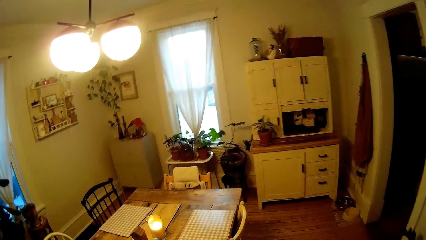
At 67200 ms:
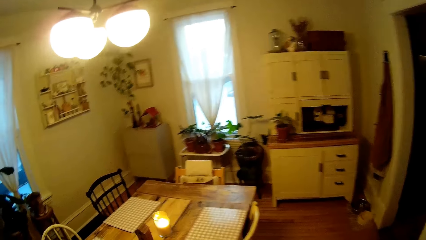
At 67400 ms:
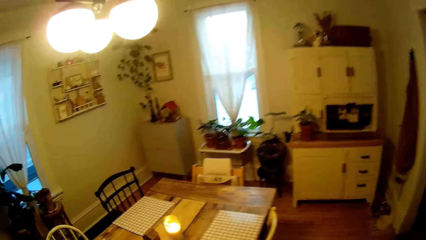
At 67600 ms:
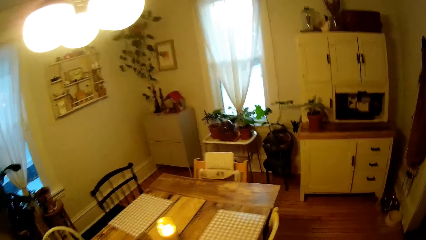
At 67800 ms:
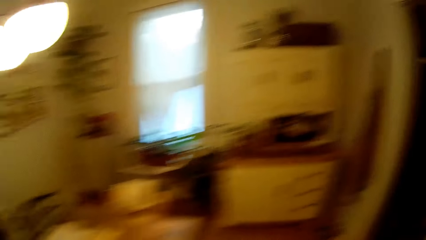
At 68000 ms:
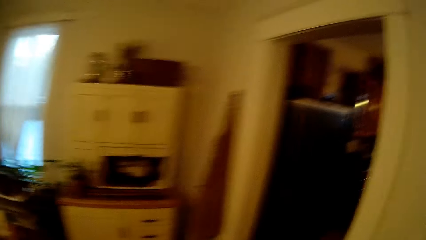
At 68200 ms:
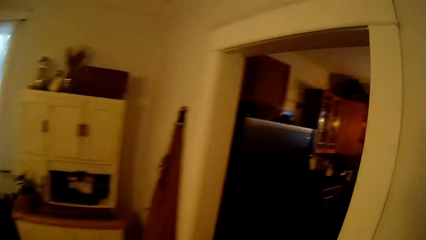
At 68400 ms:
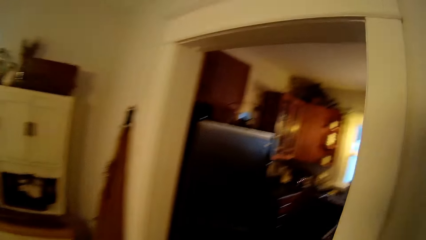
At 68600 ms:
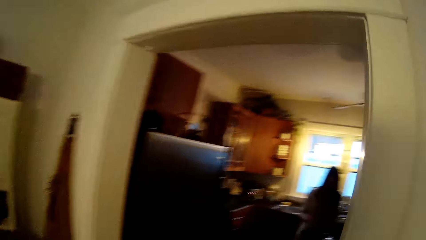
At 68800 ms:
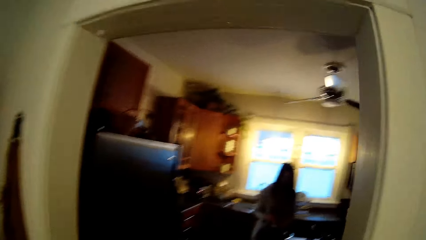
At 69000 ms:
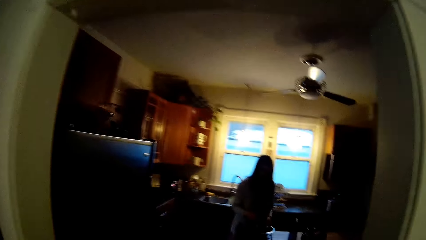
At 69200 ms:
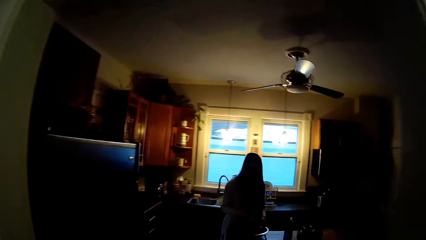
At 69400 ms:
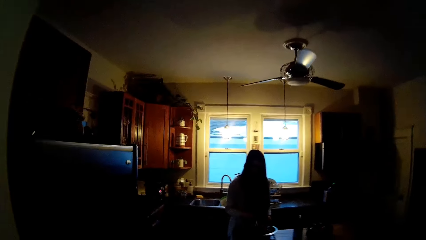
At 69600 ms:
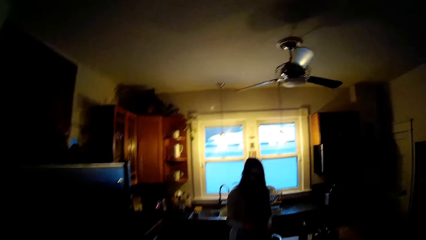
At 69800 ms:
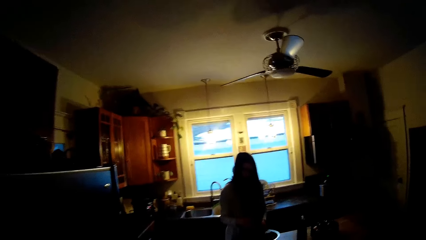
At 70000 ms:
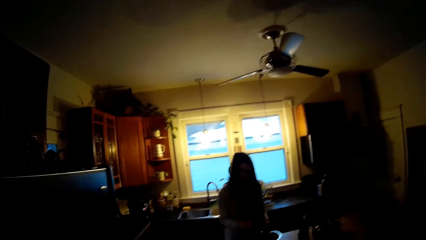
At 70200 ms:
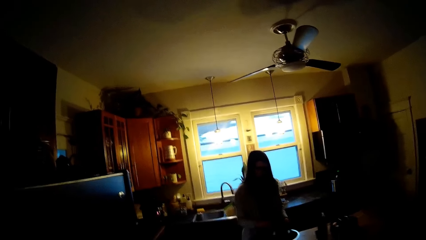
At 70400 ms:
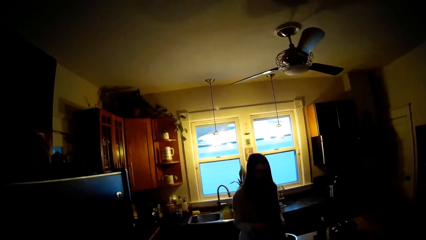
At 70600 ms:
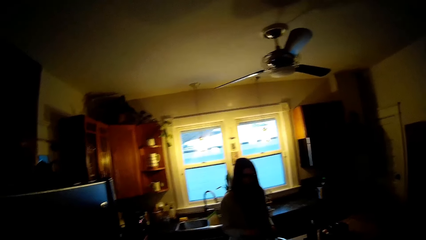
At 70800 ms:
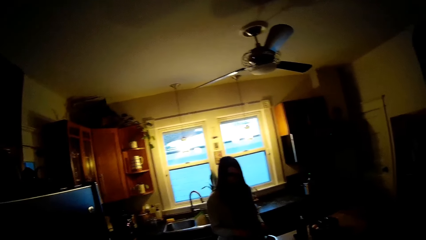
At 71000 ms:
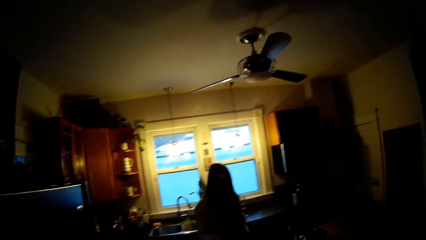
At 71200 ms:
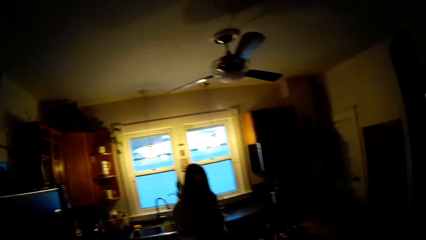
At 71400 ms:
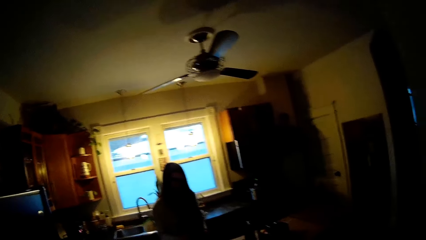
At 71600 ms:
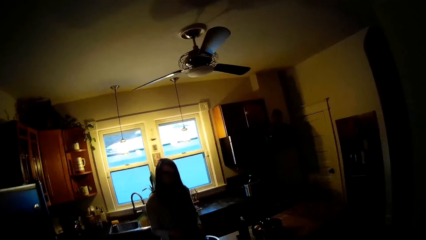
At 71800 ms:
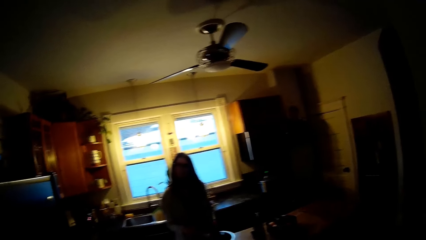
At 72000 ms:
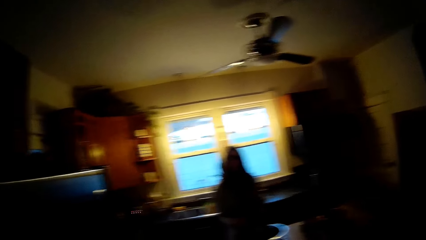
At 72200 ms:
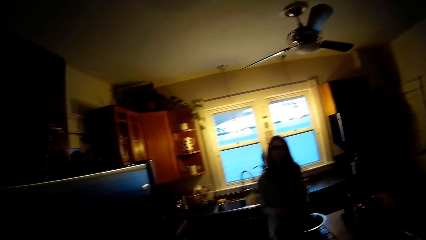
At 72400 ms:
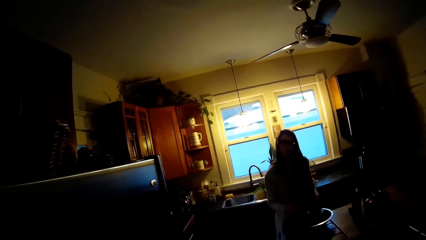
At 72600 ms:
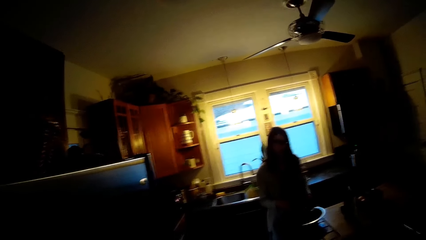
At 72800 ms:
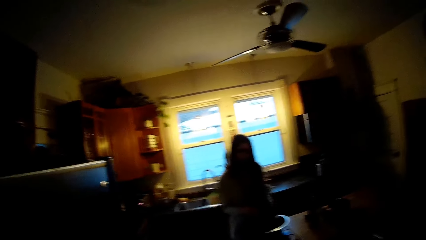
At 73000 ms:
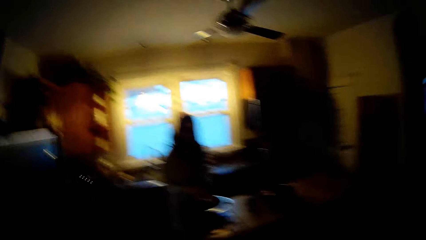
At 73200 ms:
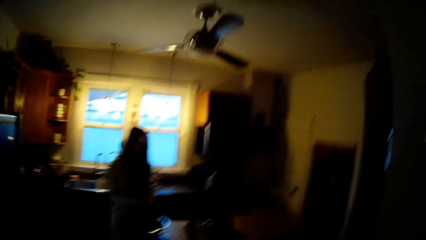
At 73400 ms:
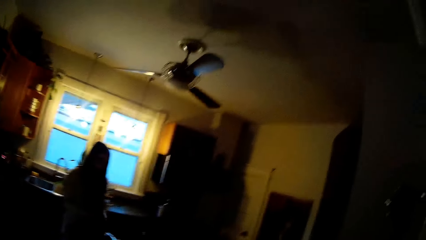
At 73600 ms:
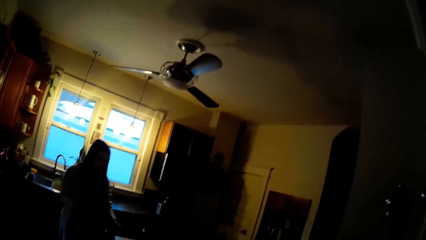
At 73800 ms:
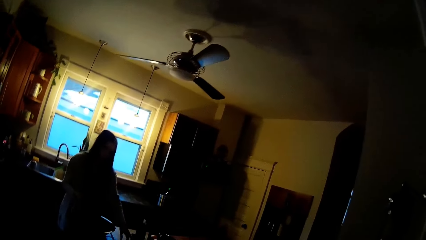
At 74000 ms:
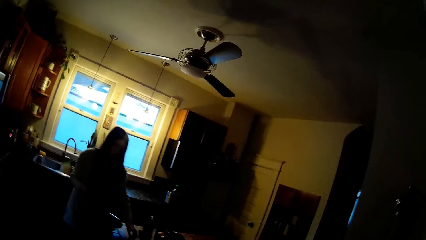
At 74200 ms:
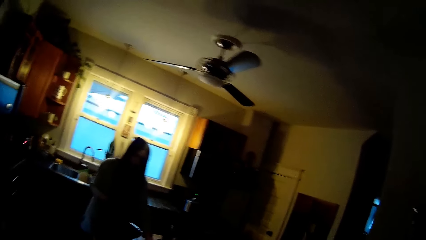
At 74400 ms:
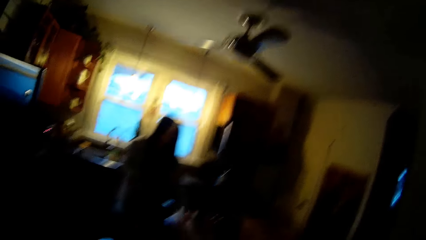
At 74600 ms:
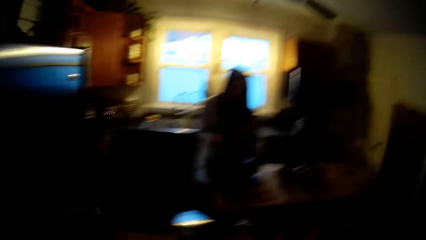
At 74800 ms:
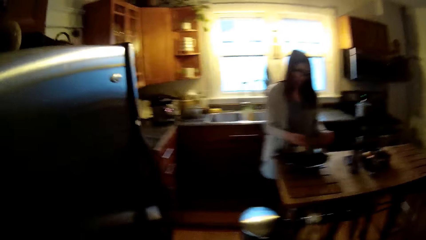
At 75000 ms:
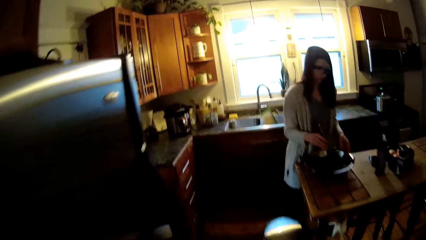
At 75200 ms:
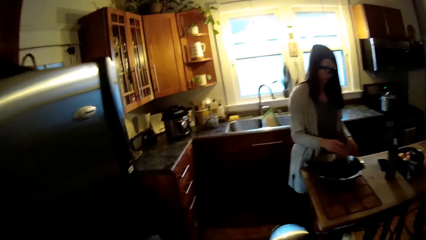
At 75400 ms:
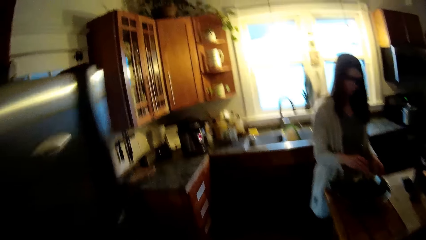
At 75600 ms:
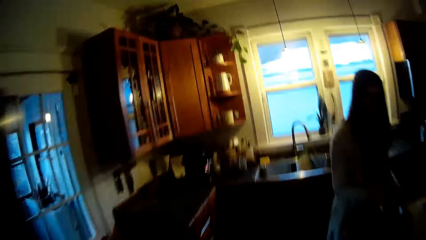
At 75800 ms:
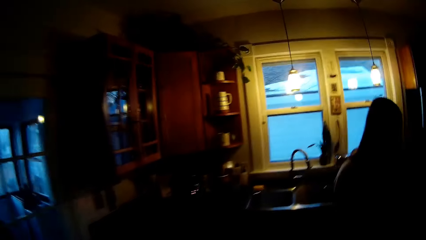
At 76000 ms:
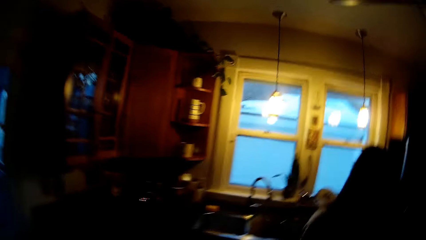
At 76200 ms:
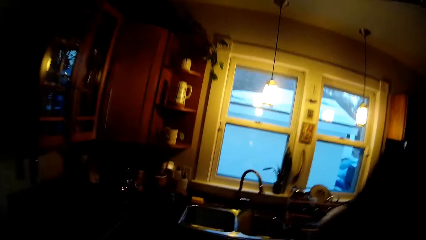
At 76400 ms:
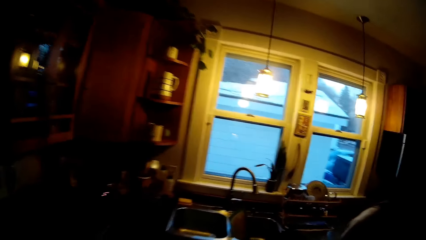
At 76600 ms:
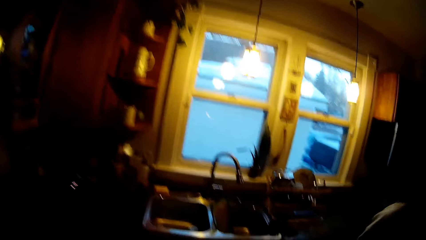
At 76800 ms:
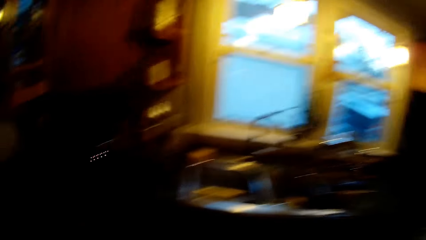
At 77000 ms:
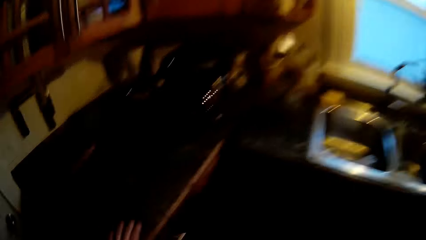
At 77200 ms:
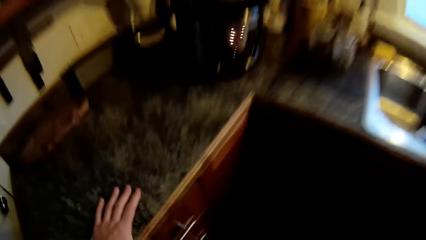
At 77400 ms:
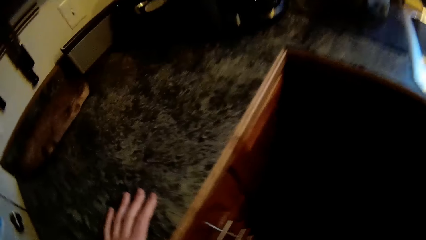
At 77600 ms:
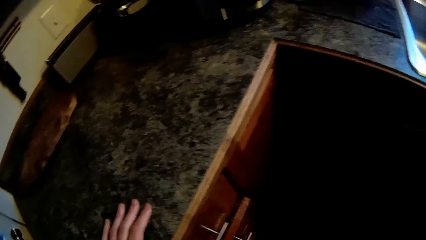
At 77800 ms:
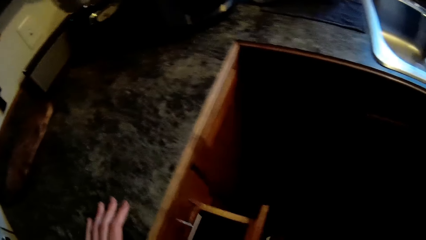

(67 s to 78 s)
The camera wearer responds to the woman. The woman stirs some meats in a basin on a kitchen table with a spoon in her right hand. The woman stirs the salad. The woman touches the kitchen table with her left hand and holds the basin with her left hand.

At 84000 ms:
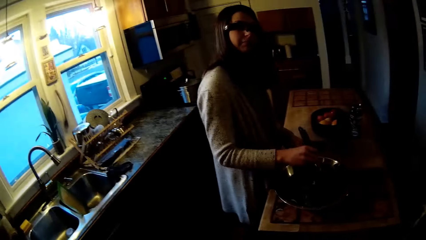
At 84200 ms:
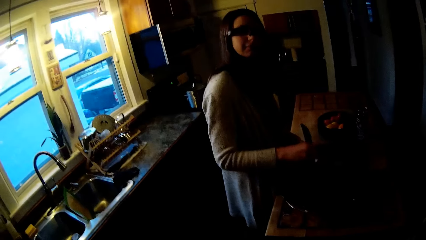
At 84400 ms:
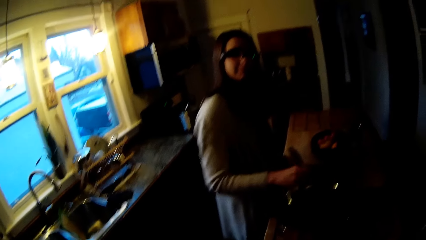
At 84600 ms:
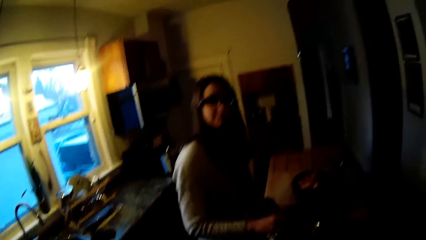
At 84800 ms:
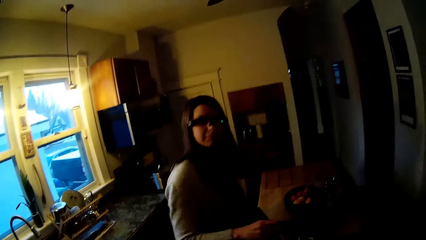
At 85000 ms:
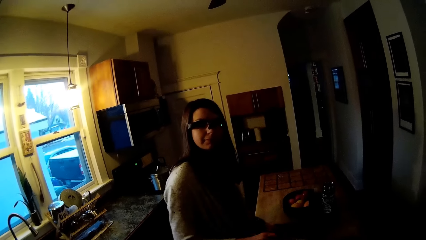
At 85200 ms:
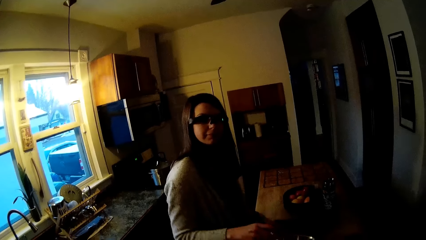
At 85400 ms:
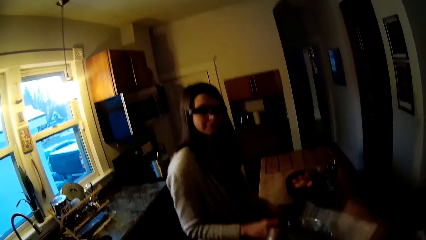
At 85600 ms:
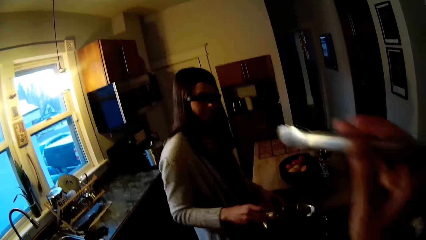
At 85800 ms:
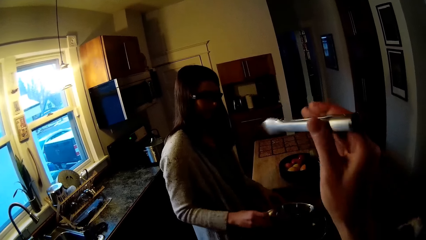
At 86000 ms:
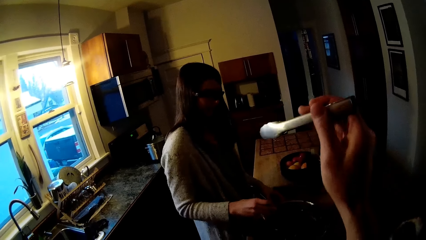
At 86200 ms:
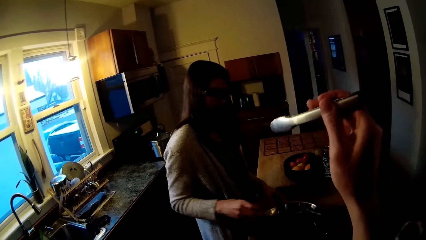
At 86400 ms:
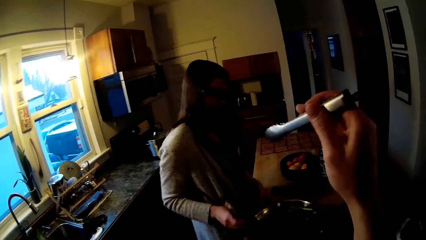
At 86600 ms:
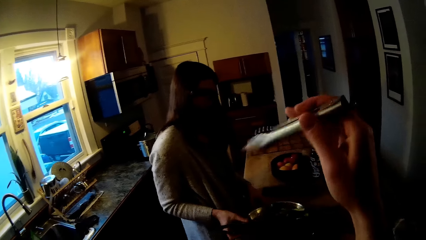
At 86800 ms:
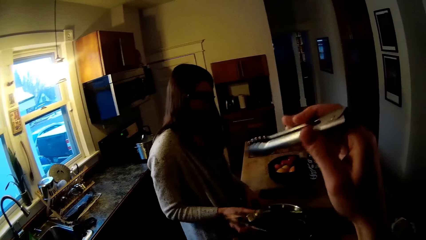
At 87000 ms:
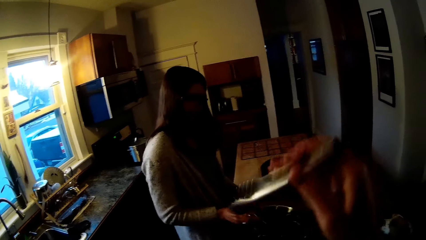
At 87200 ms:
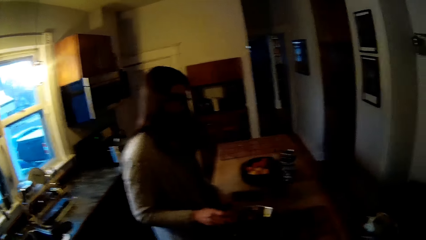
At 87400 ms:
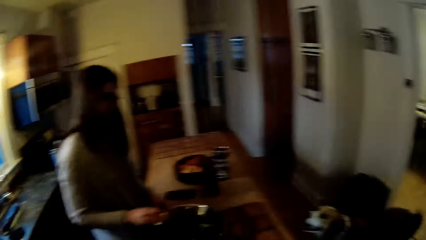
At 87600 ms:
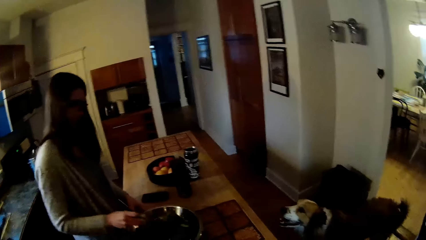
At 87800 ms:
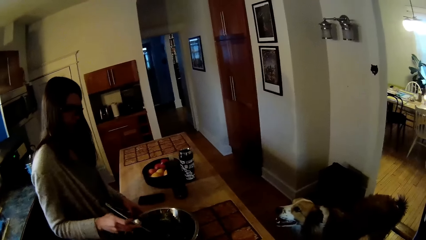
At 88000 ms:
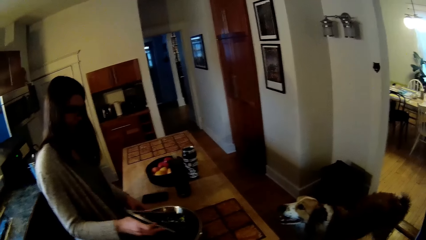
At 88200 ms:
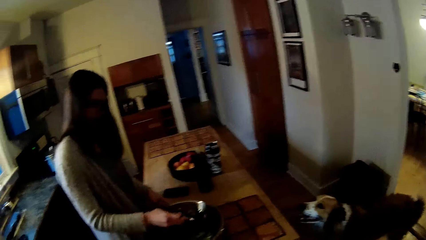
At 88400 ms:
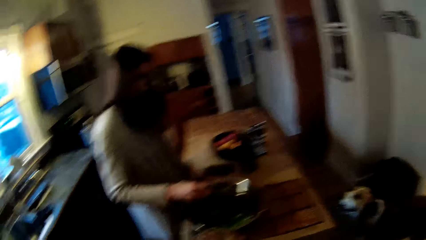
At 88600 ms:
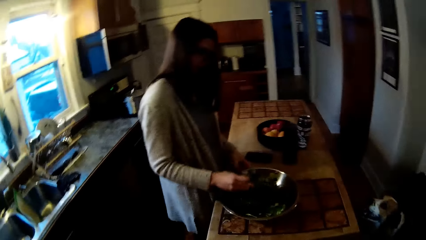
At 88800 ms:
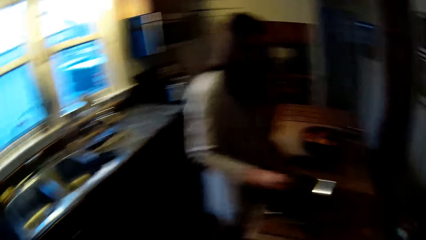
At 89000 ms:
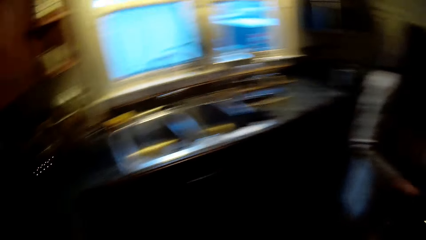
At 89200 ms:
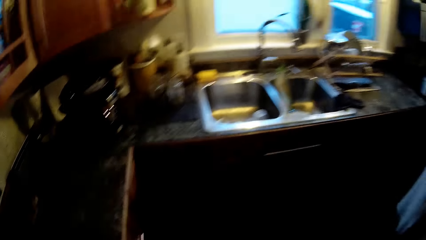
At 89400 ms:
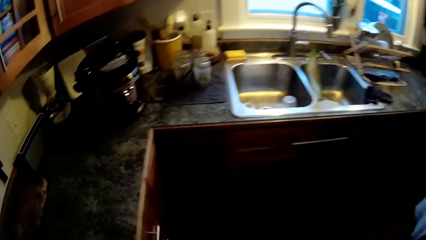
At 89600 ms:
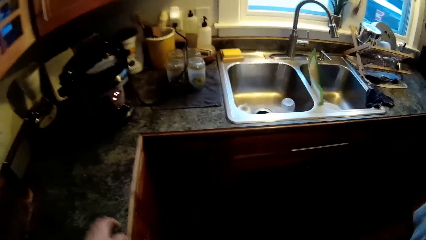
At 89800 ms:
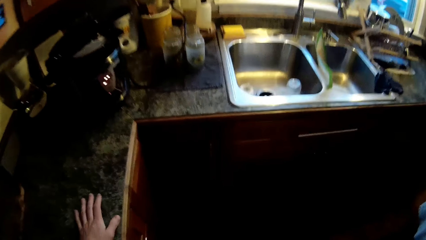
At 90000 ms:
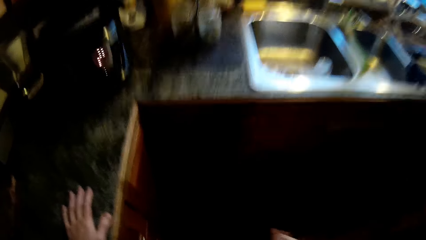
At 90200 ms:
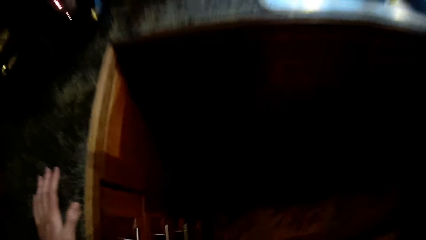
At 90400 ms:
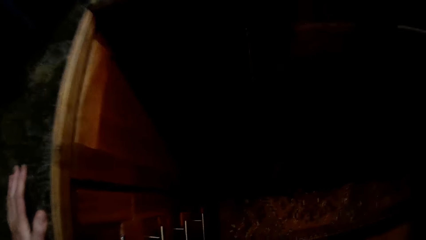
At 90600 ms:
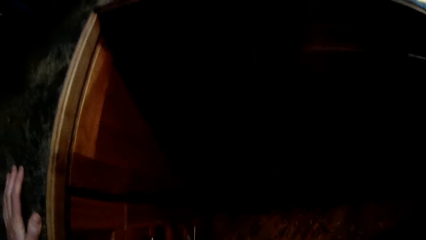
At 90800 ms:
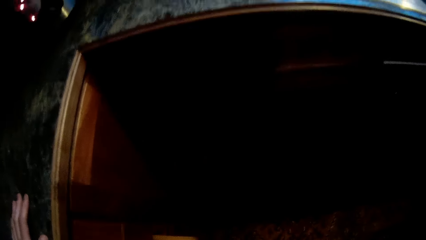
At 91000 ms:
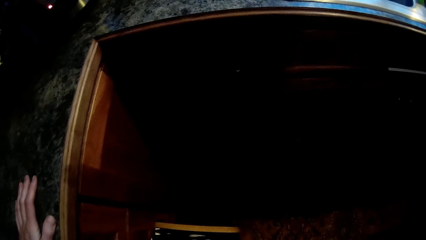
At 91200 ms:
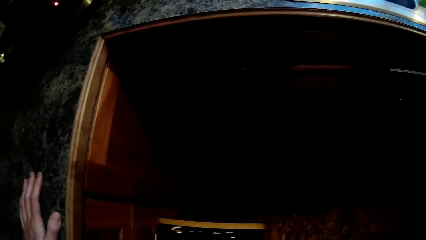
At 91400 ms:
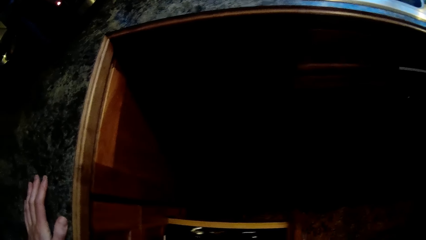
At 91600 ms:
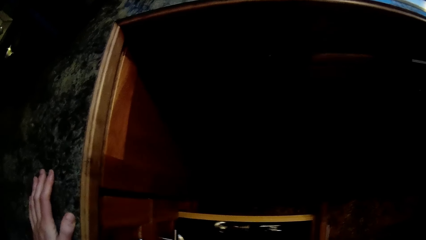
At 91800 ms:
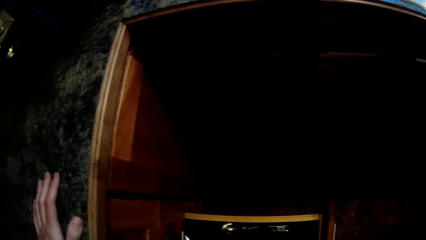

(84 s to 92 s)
The camera wearer claps the tong in his right hand at the woman. He places his left hand on the kitchen cabinet. He opens a drawer in the kitchen cabinet with his right hand.
